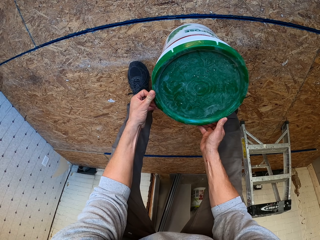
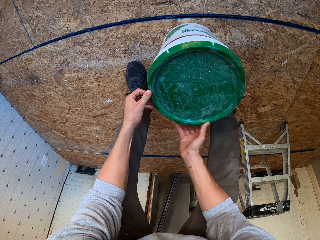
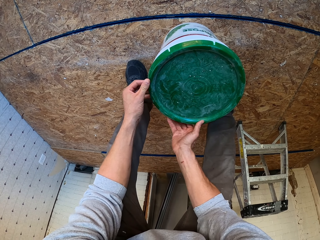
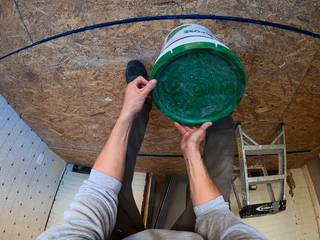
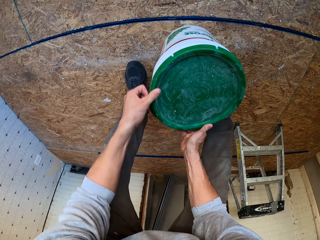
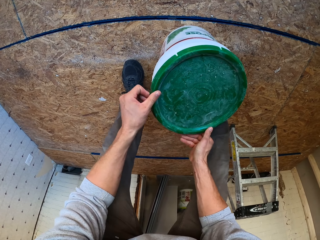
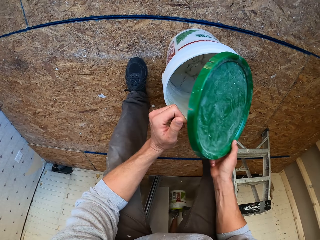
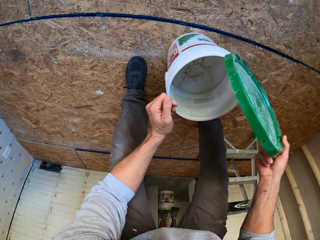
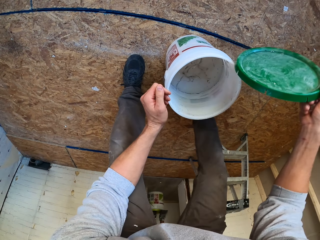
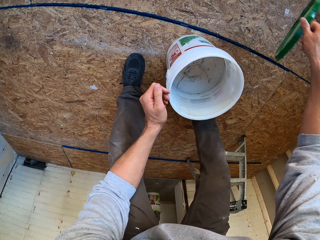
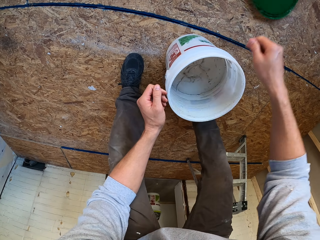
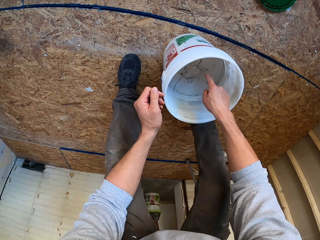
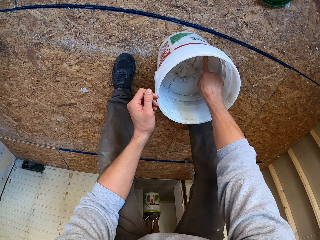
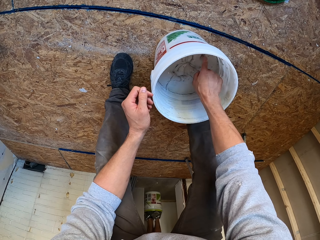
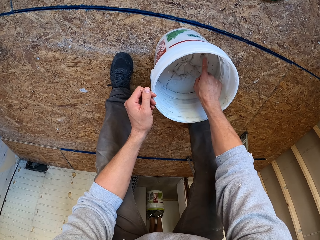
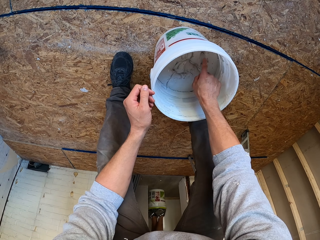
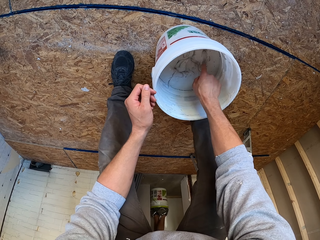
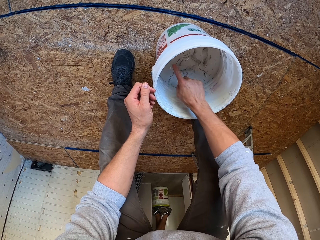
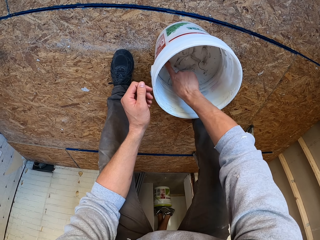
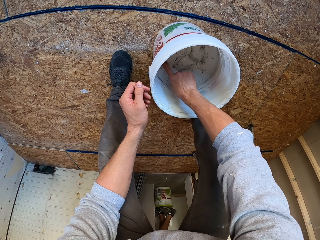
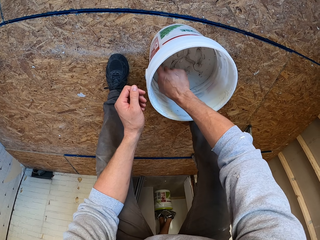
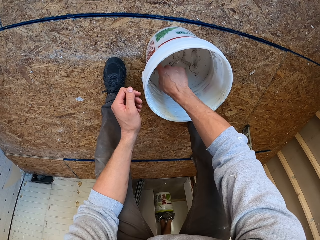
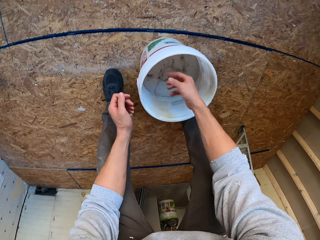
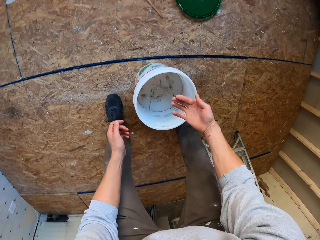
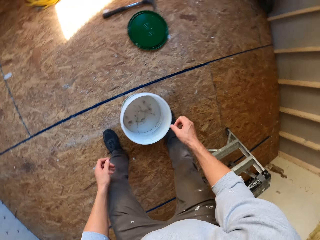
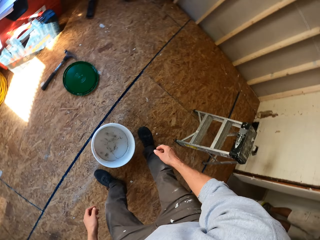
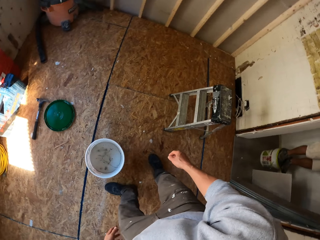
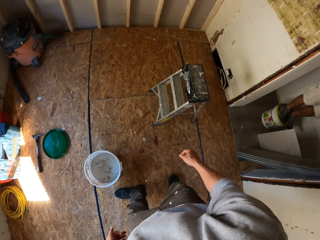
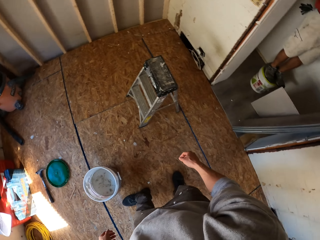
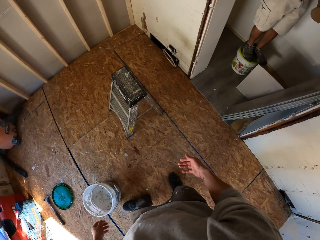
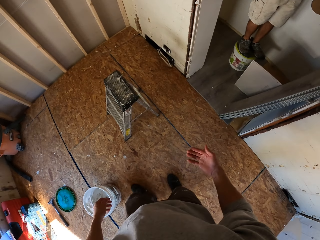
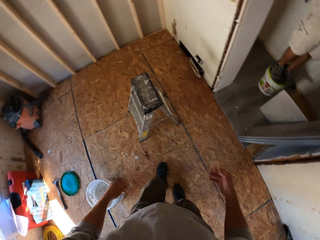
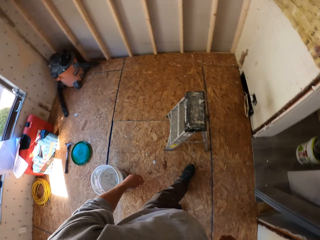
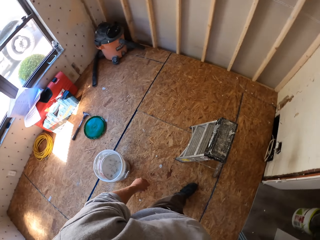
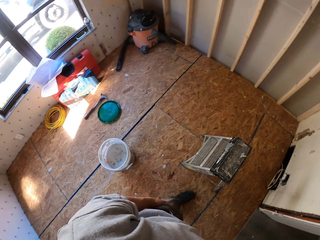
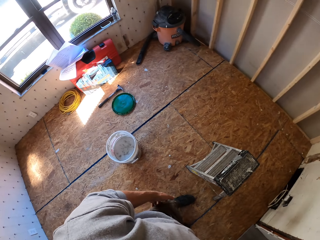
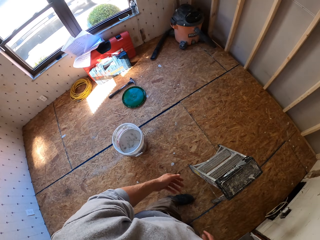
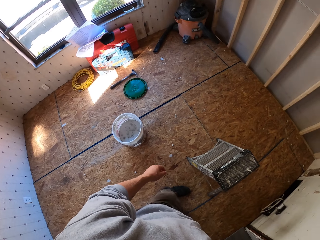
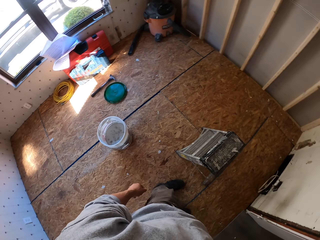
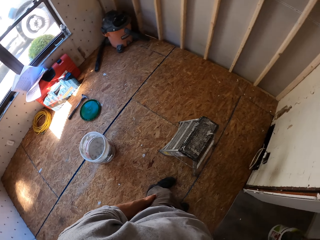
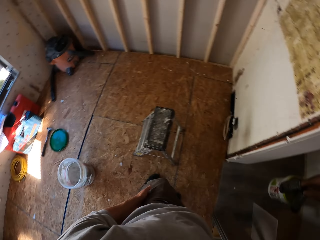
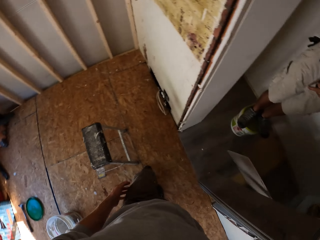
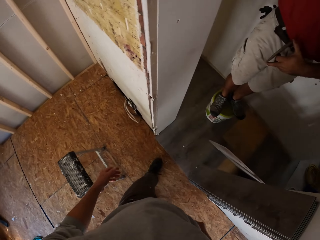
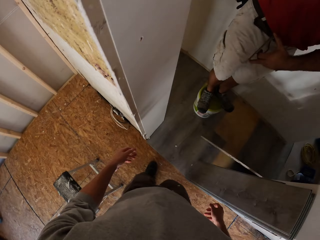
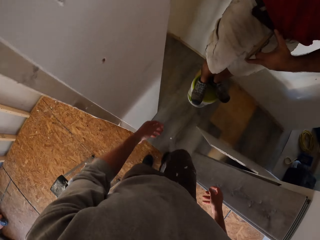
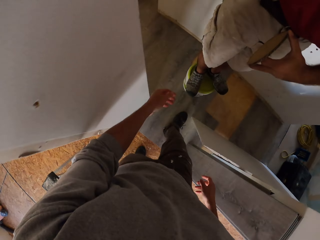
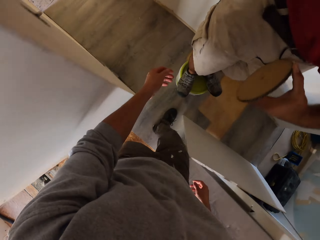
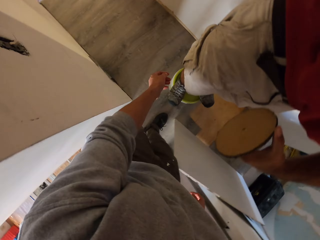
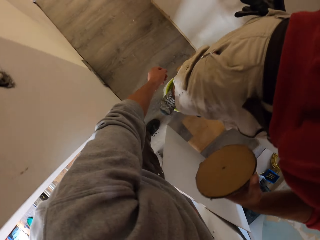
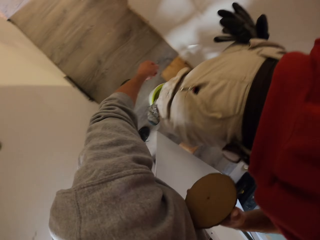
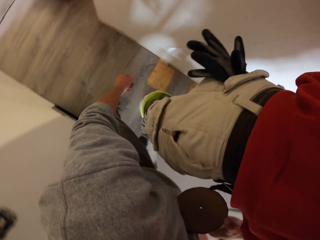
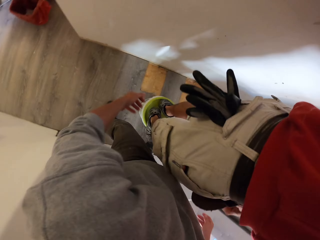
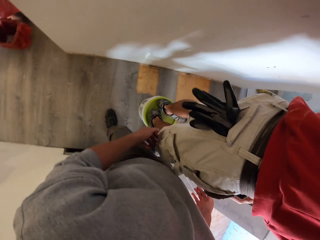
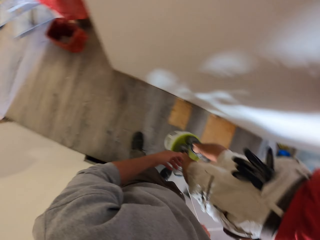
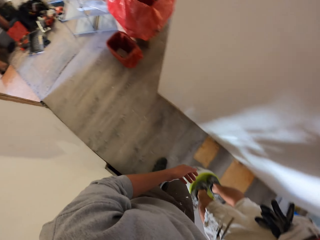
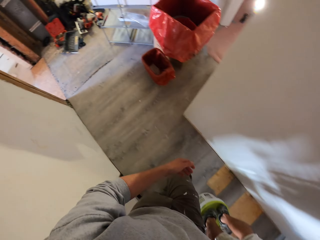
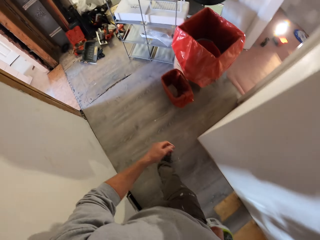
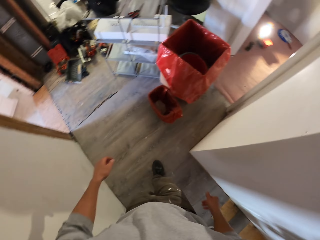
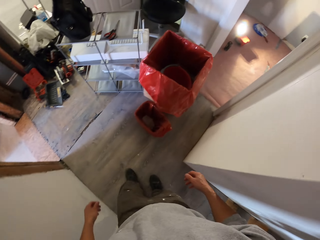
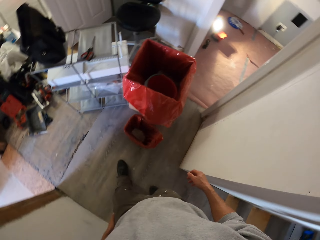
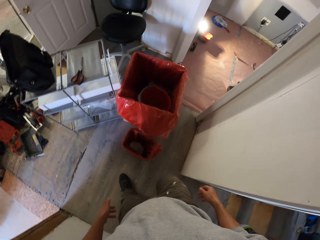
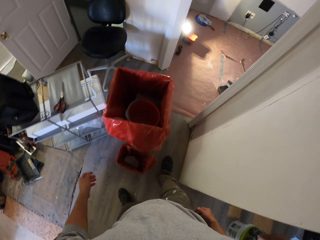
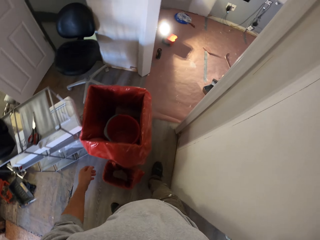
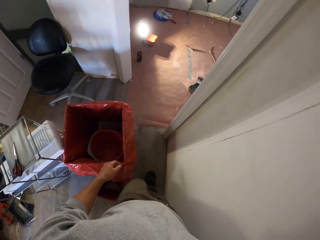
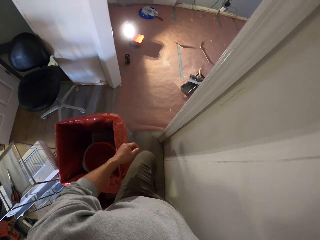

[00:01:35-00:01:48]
The camera wearer puts the lid on the floor. They touch something in the bucket. They look around. They walk on the floor.

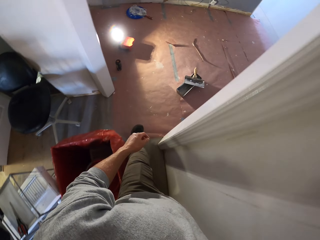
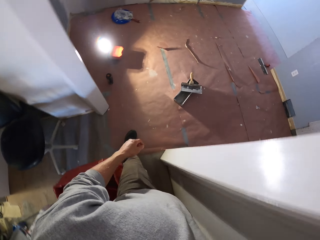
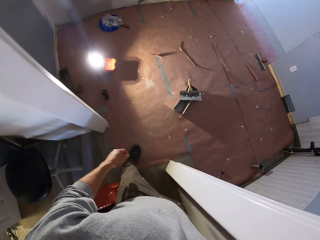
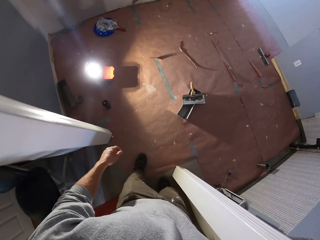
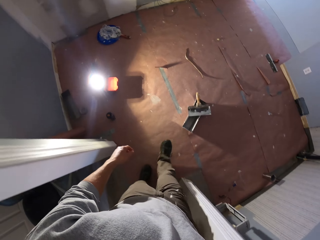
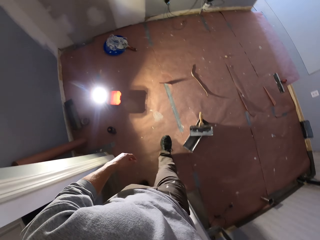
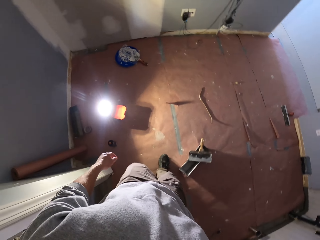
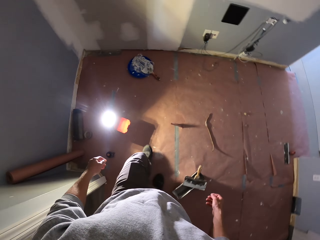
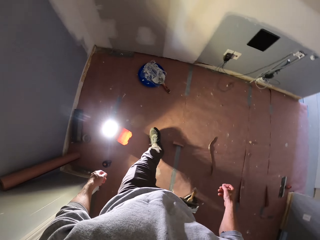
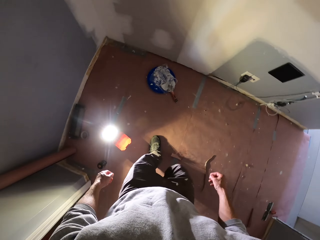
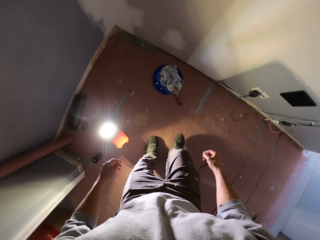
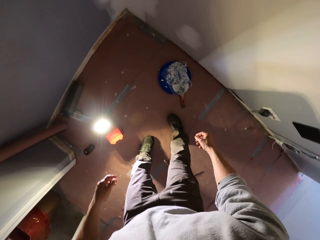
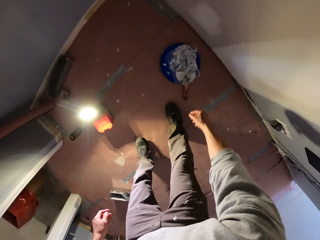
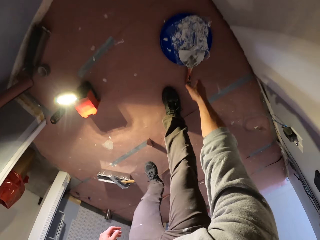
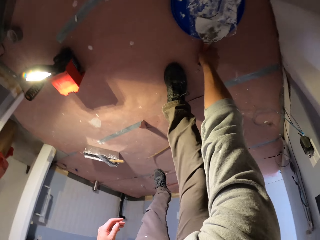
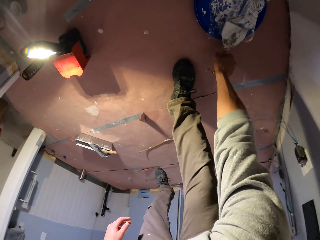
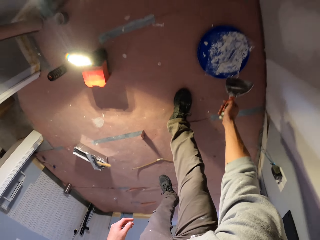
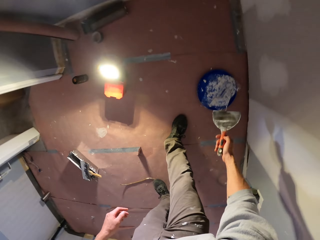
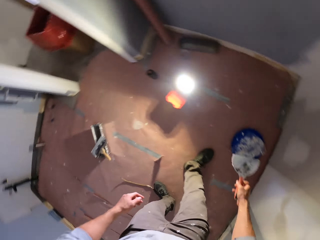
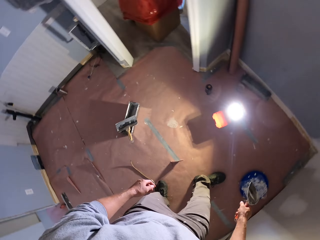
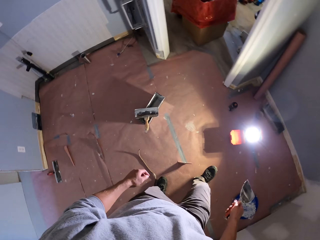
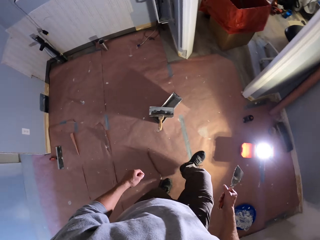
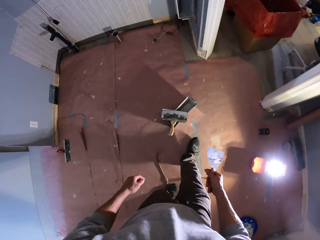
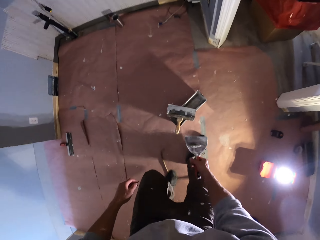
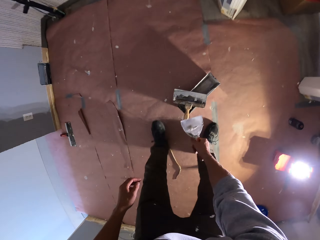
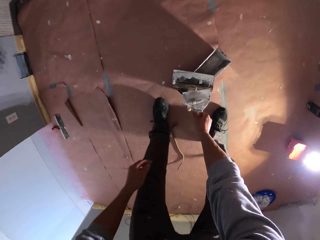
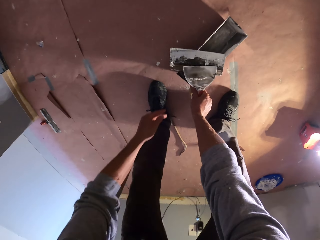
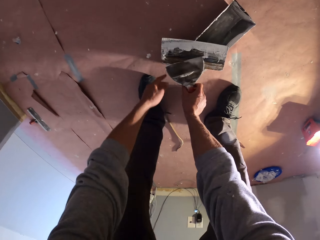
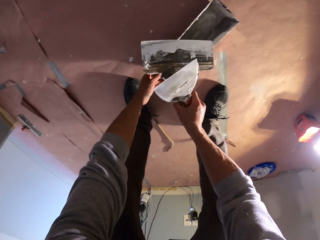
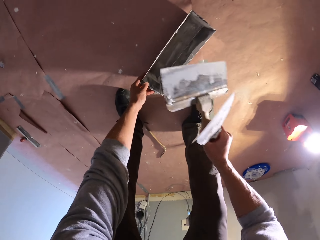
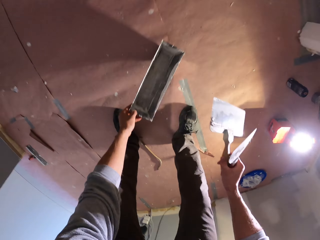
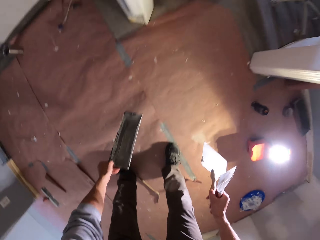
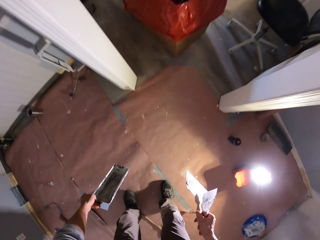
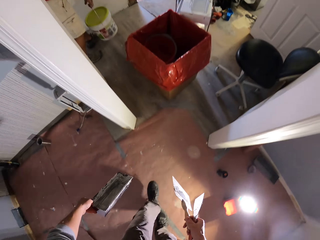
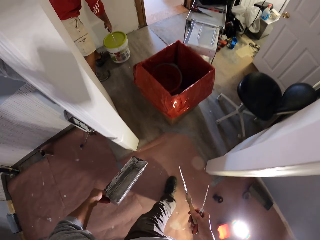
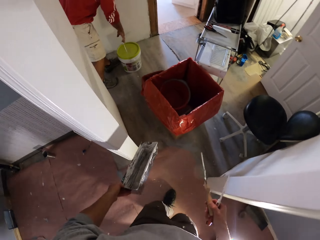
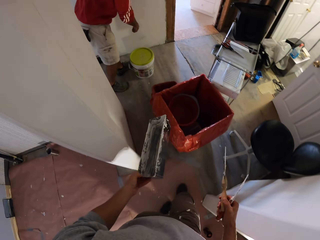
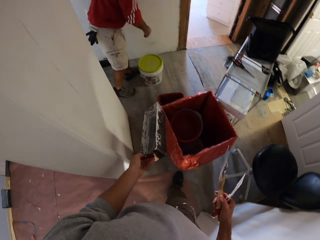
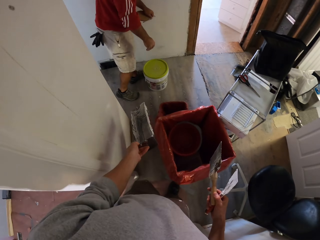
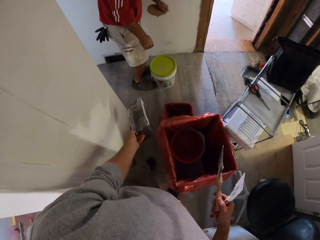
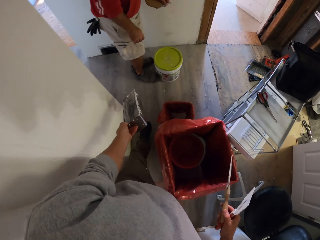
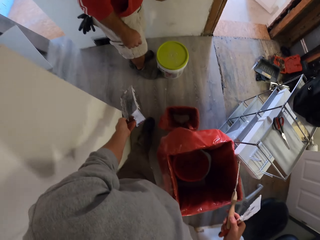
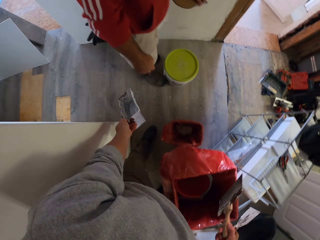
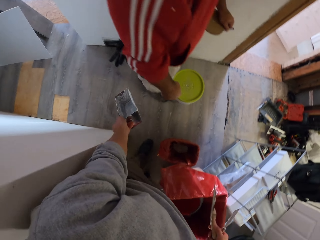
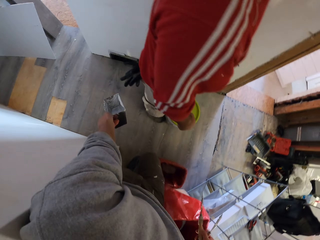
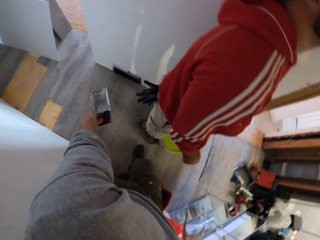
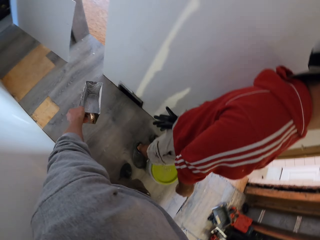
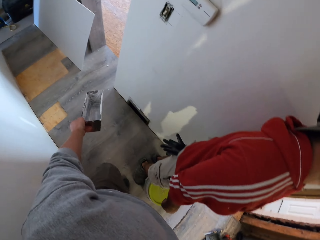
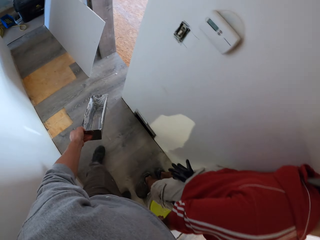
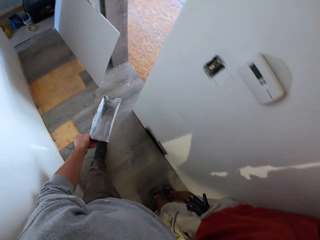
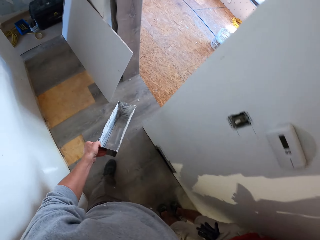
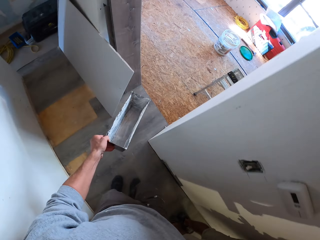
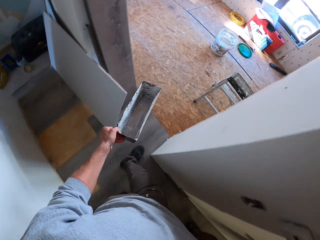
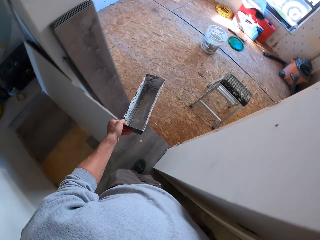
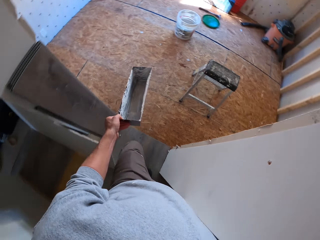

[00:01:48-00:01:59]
The camera wearer picks up a trowel from the floor. They pick up the trowel and a container from the floor. They walk on the floor.
